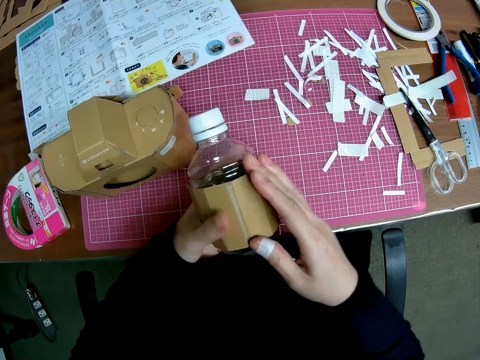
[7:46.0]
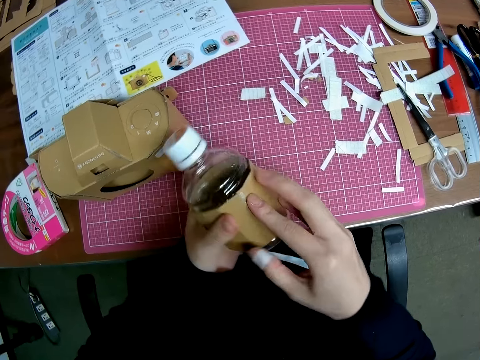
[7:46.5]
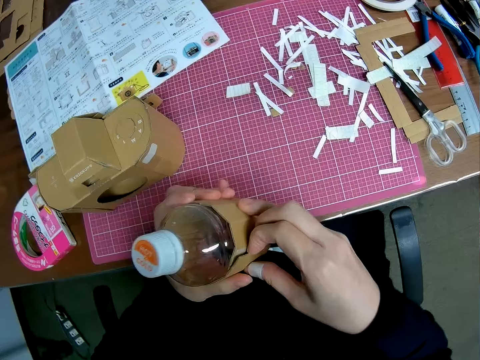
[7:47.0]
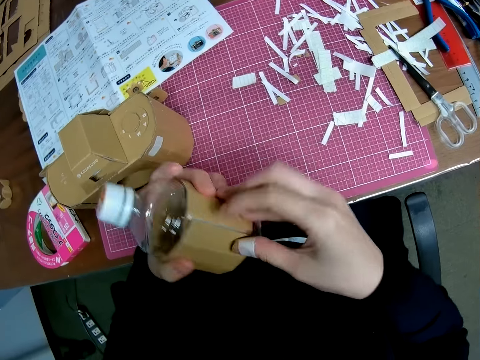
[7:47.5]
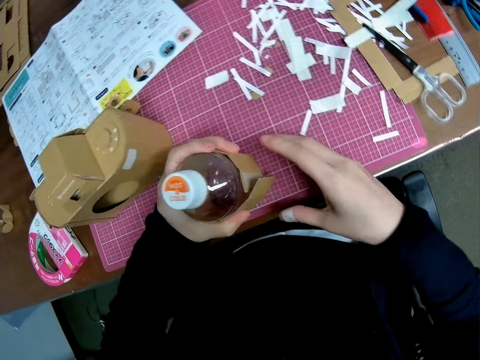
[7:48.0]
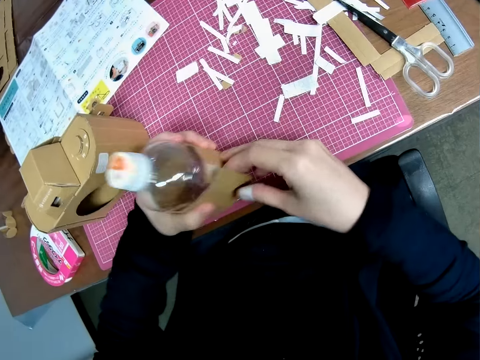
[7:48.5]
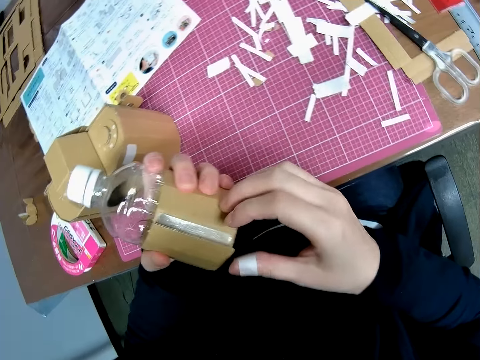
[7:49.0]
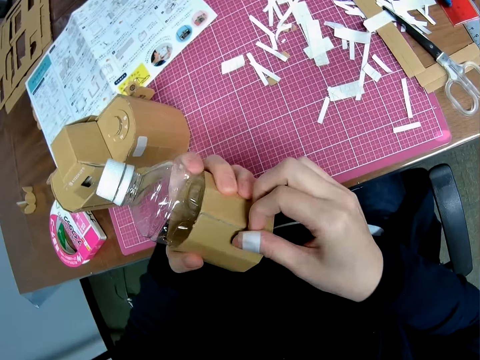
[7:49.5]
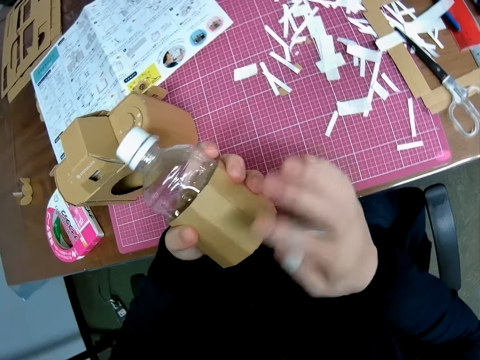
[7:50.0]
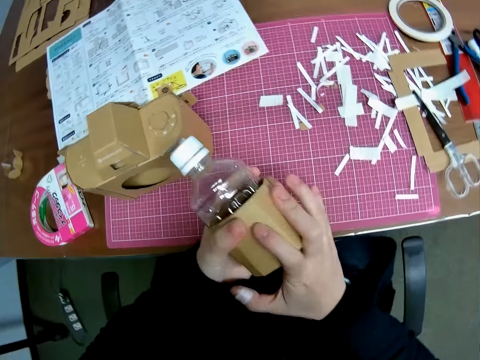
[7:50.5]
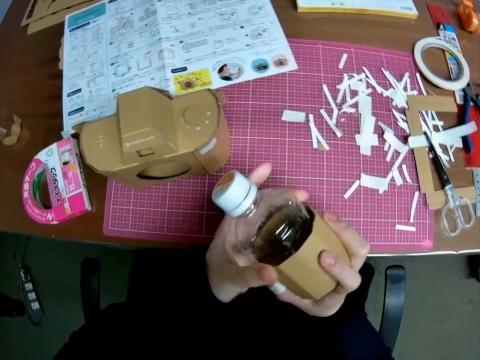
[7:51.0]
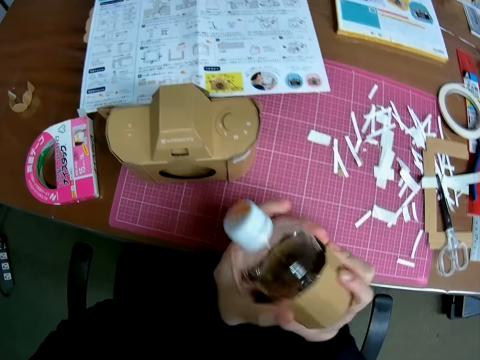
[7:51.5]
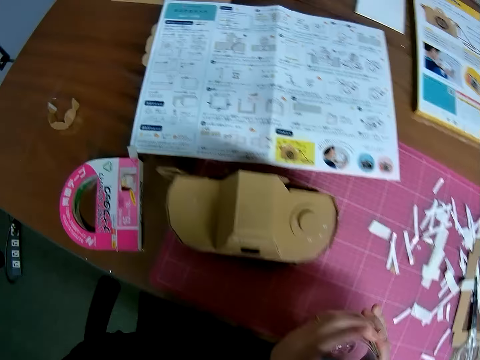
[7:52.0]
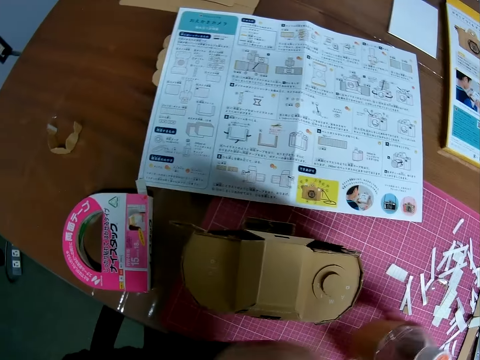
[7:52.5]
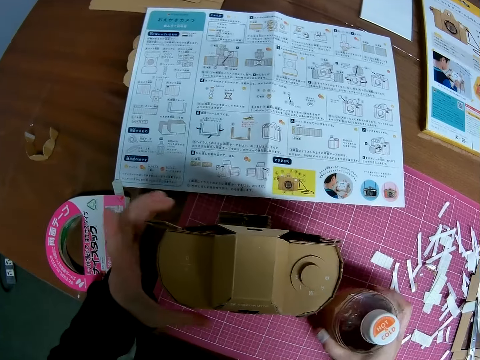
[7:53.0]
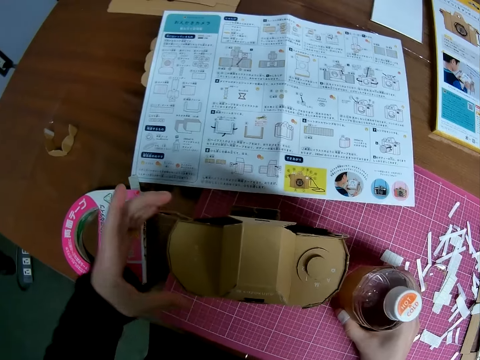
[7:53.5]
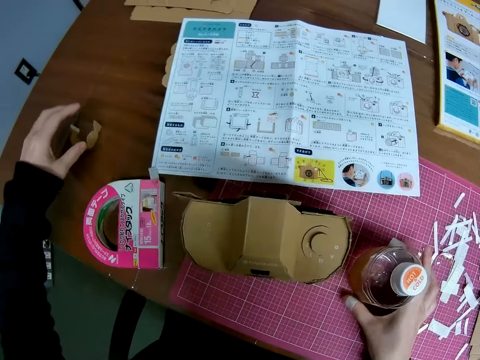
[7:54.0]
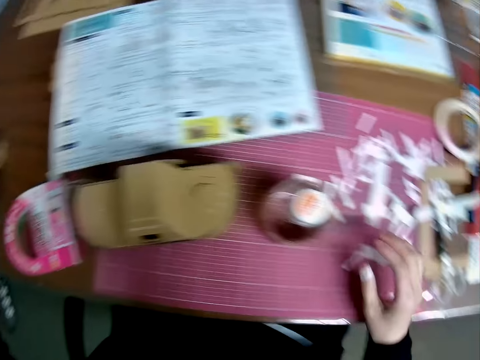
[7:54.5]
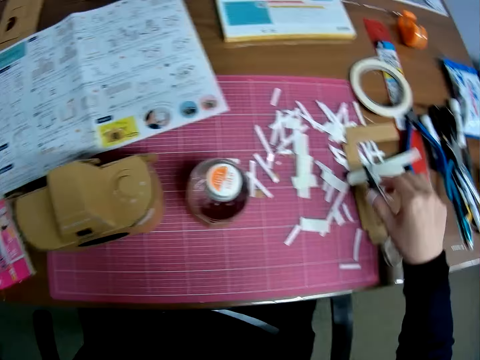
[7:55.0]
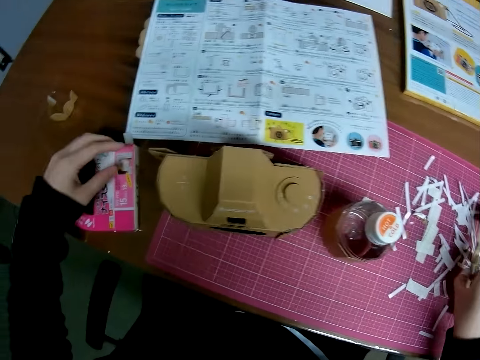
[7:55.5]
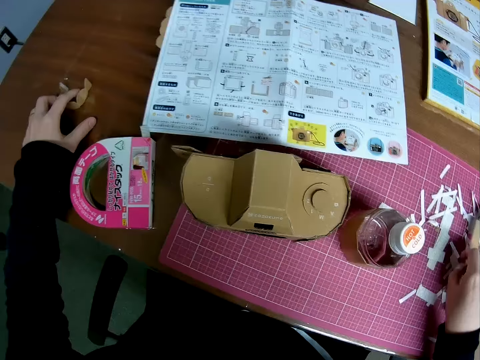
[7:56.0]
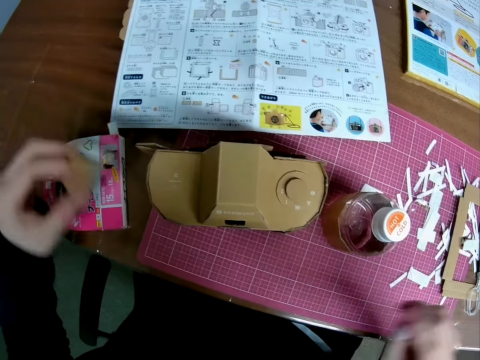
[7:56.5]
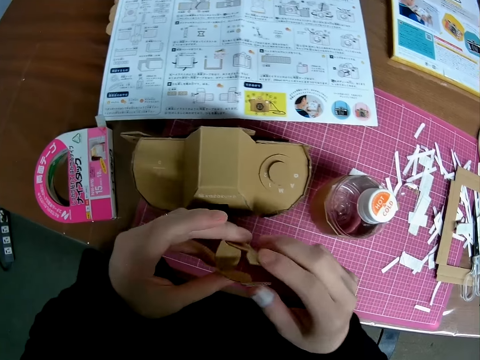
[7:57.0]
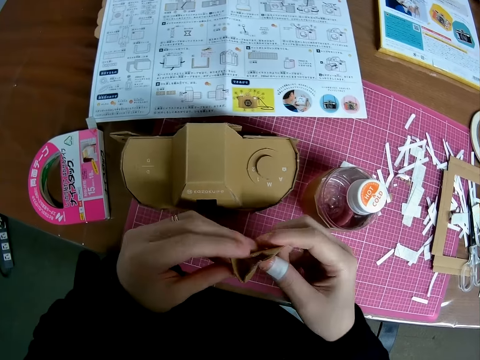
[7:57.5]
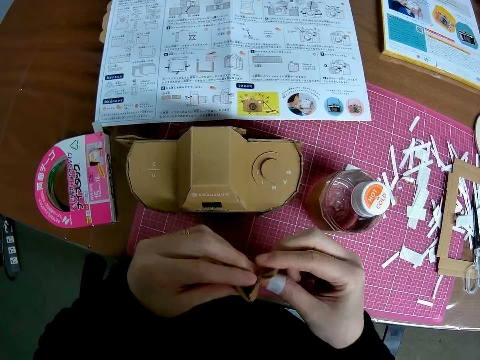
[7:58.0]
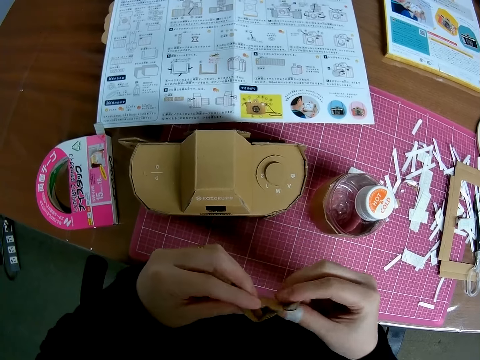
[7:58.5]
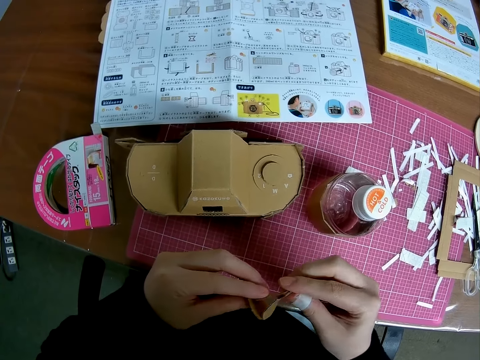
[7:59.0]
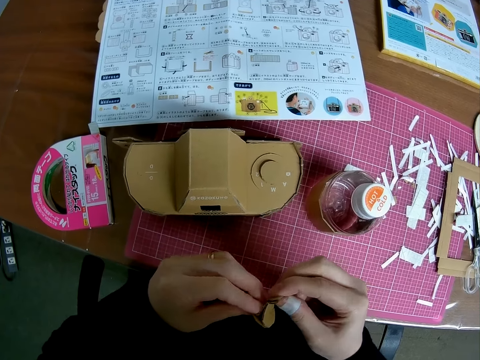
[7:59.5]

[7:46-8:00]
The camera wearer drops the model piece around the empty plastic on the pink sheet. They continue wrapping the model piece around the empty plastic bottle. They drop the model piece around the empty plastic on the pink sheet. They touch a cardboard craft. They pick up another model piece or craft material from the table. They fold the craft material. They examine the model piece with both hands.

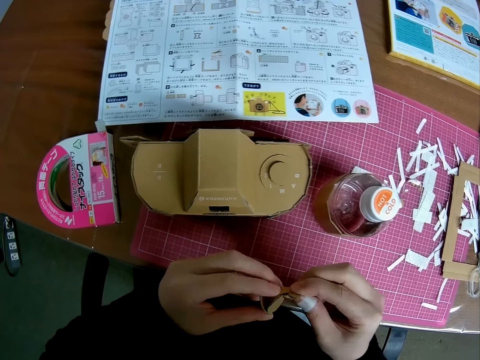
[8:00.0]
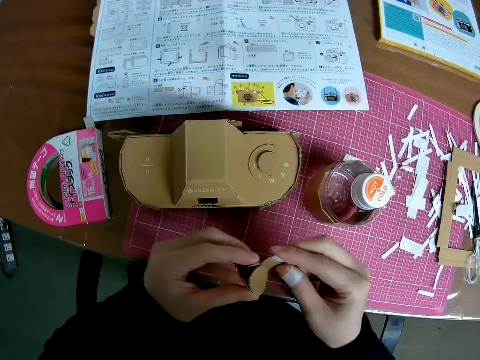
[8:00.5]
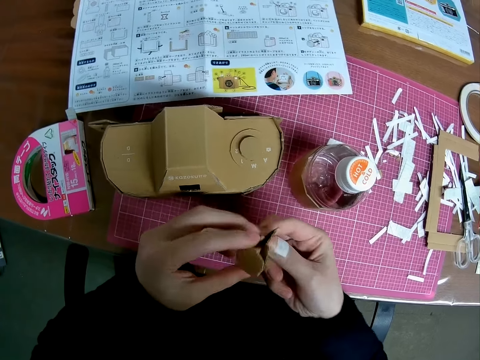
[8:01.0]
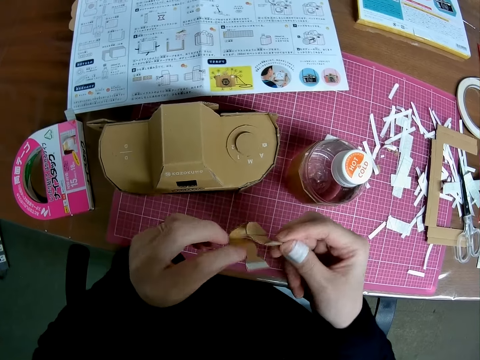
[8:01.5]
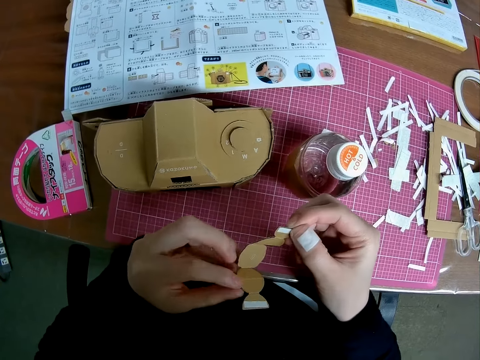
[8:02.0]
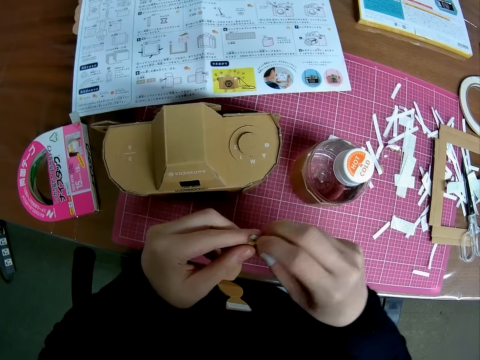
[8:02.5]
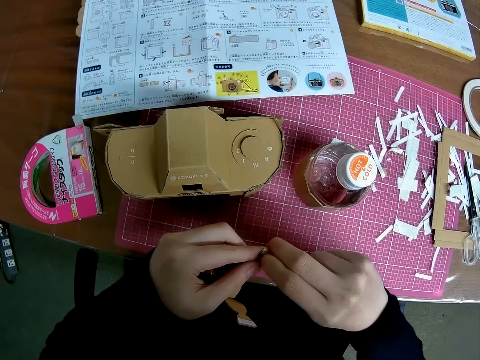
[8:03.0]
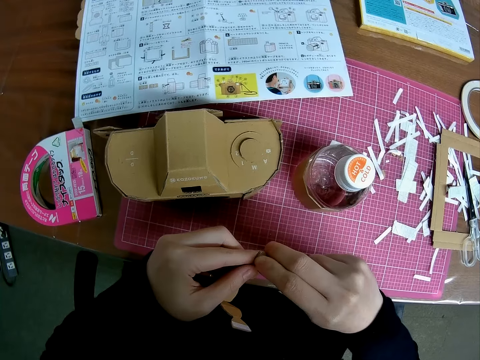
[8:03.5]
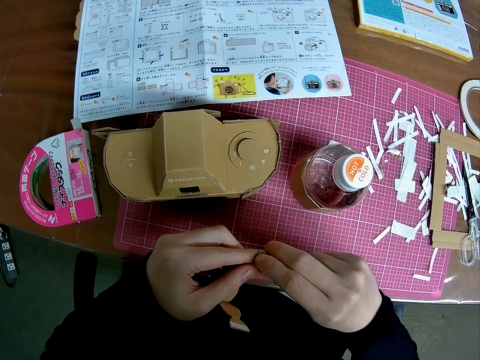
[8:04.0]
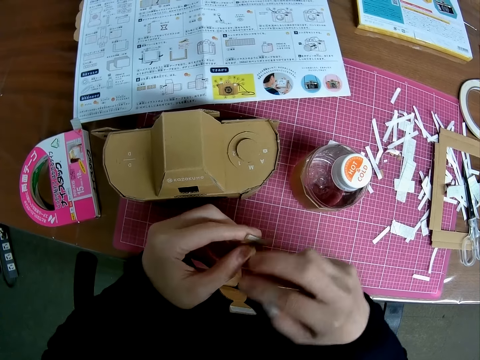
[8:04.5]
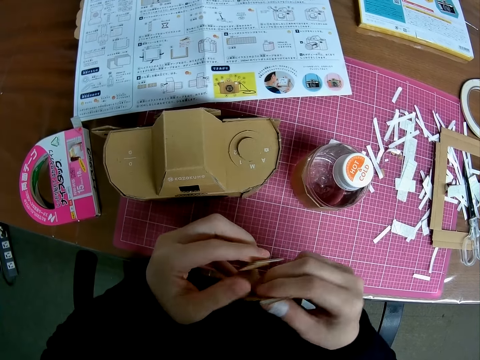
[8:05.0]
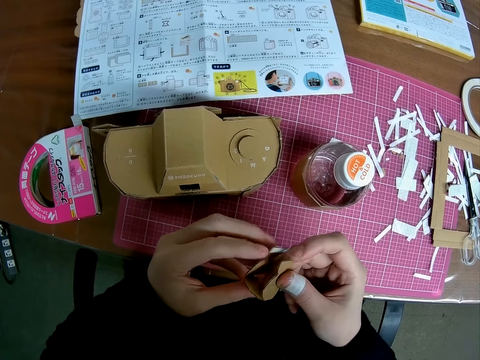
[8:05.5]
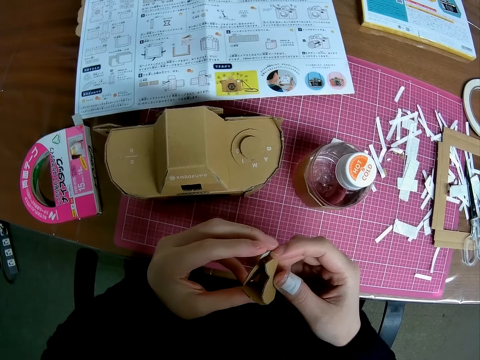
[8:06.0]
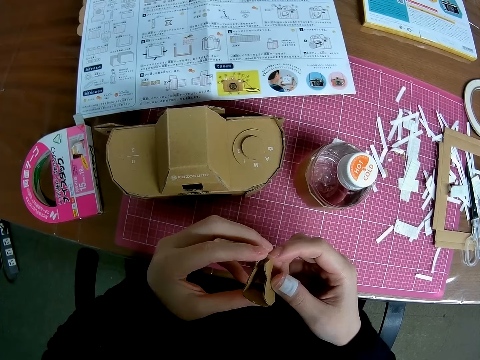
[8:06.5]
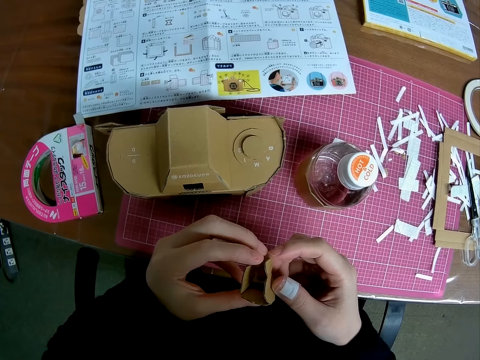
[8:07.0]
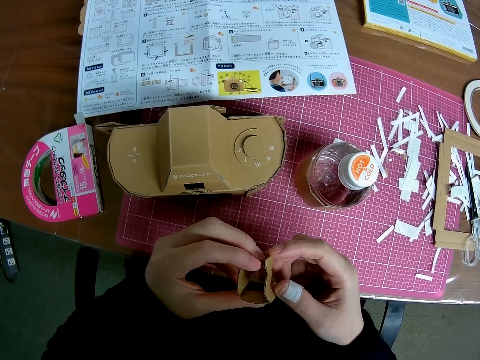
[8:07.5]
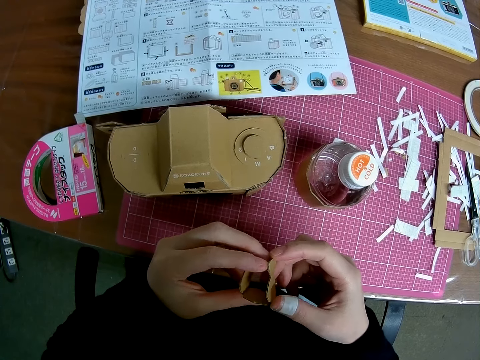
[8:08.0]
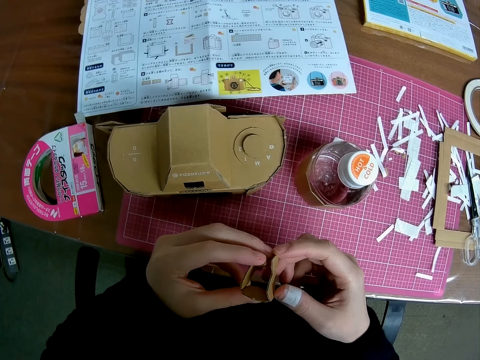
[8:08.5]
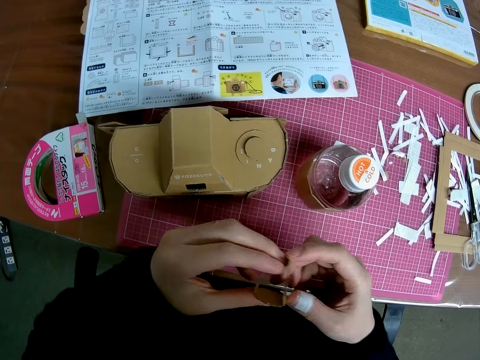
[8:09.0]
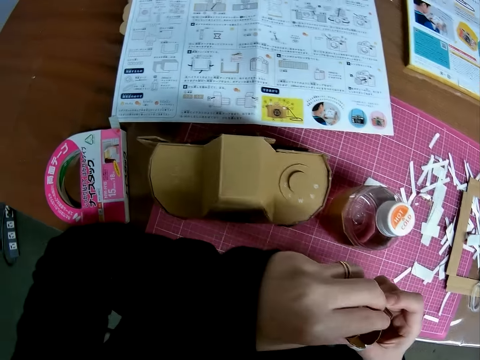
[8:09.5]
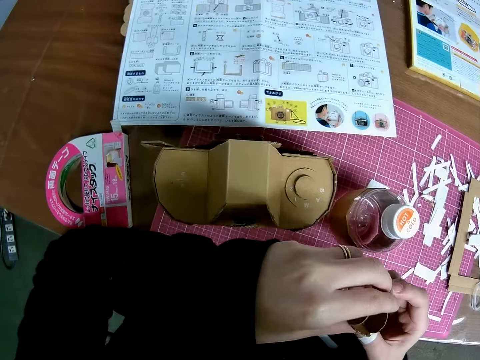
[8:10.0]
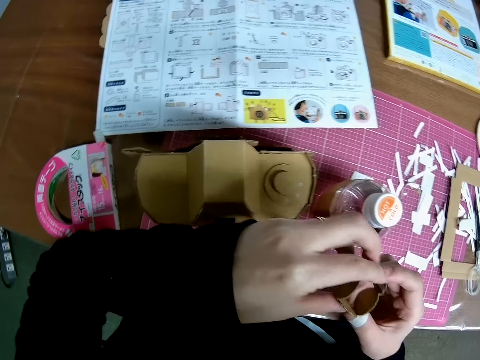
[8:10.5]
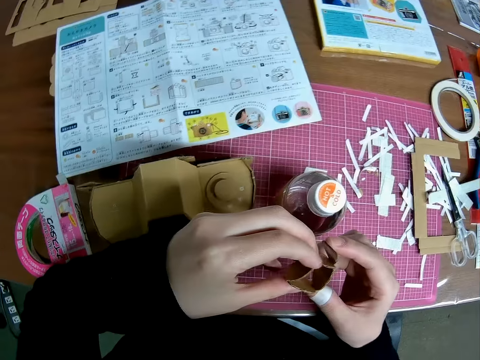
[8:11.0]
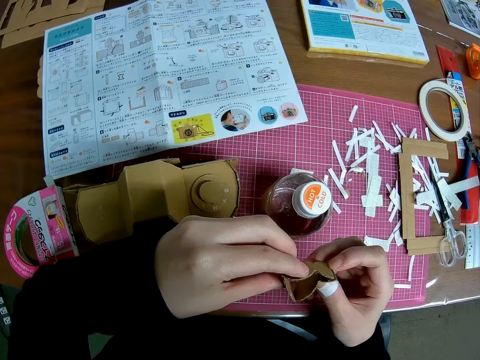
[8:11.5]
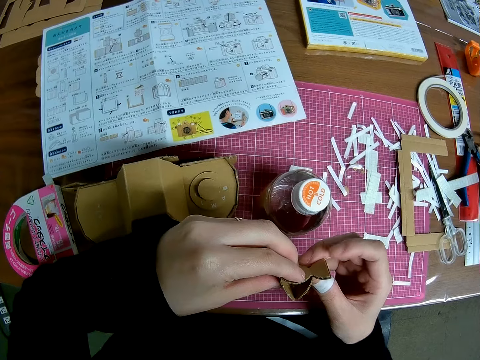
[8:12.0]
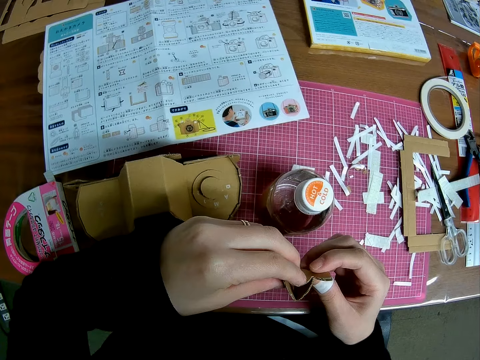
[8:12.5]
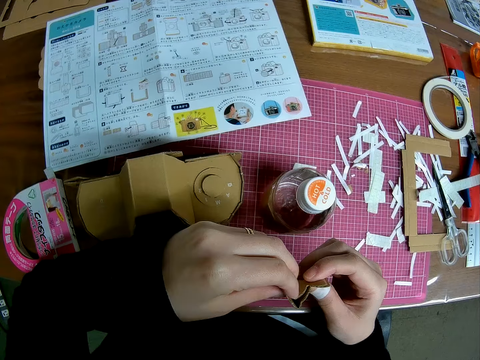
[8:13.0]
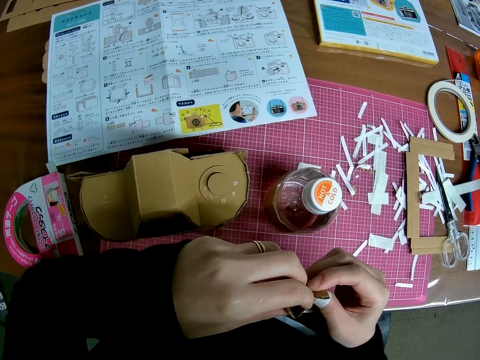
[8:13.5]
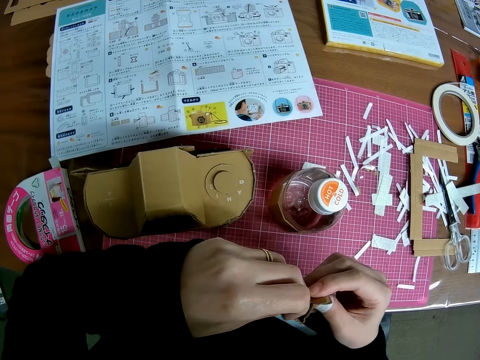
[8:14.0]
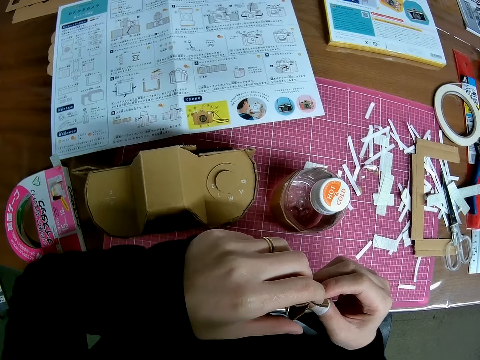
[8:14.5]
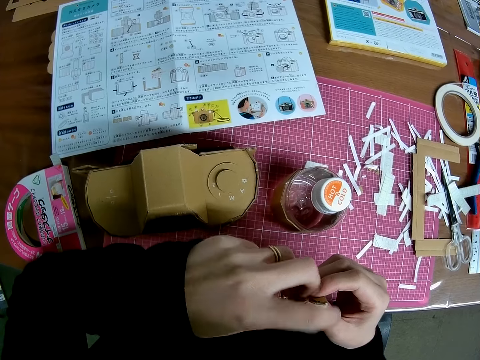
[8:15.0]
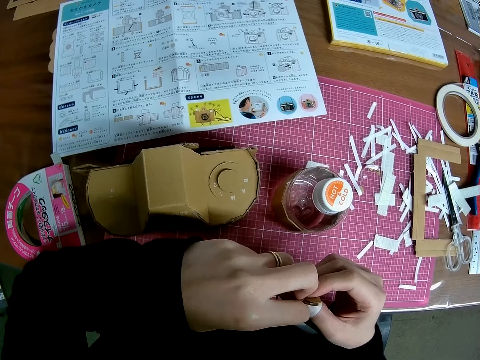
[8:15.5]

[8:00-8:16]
The camera wearer straightens the craft material. They peel off the piece of tape from the craft material. They observe the craft material. They scrub the craft material.
